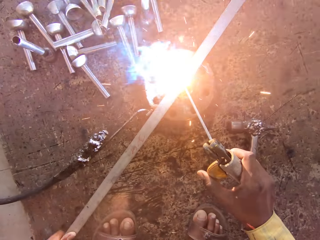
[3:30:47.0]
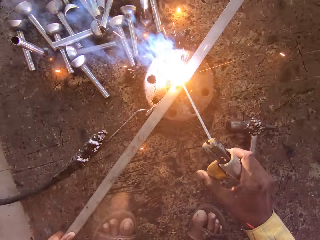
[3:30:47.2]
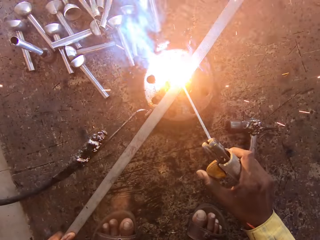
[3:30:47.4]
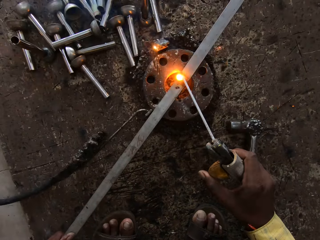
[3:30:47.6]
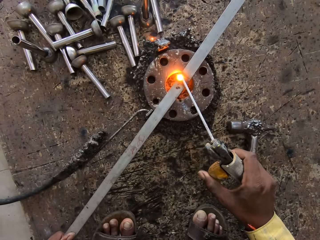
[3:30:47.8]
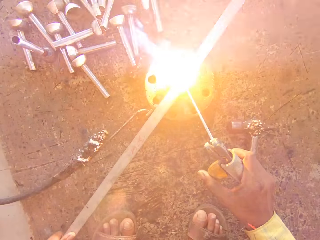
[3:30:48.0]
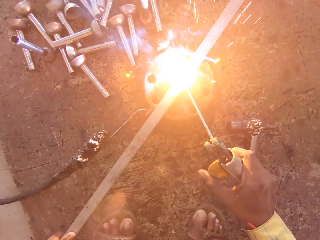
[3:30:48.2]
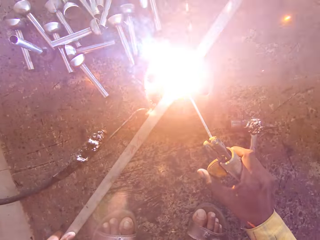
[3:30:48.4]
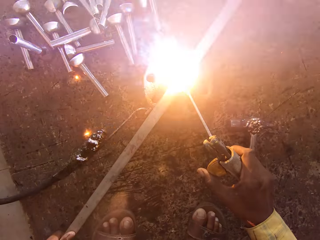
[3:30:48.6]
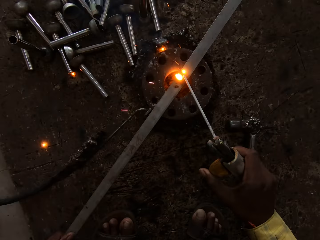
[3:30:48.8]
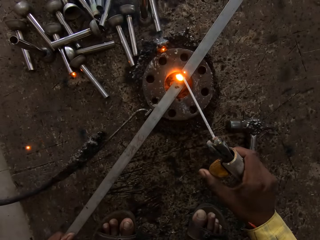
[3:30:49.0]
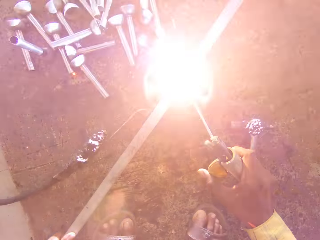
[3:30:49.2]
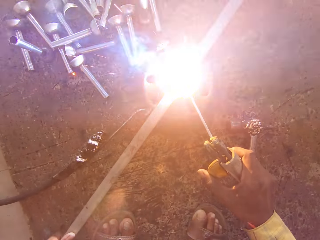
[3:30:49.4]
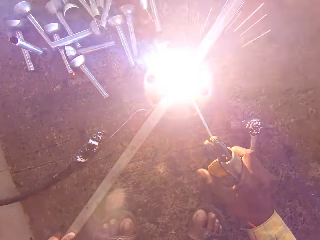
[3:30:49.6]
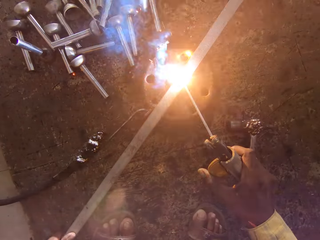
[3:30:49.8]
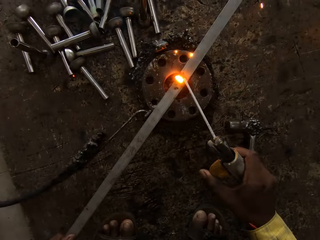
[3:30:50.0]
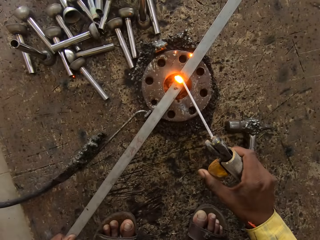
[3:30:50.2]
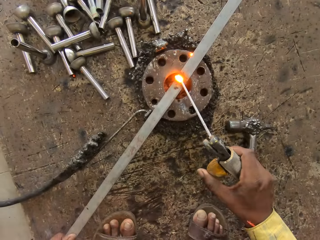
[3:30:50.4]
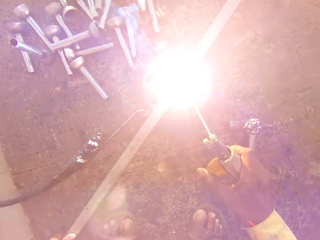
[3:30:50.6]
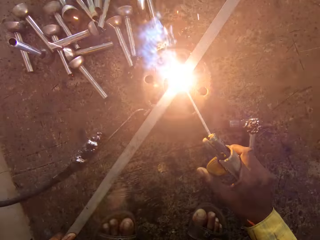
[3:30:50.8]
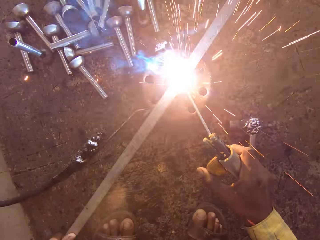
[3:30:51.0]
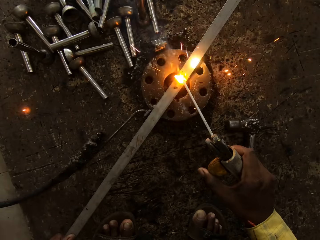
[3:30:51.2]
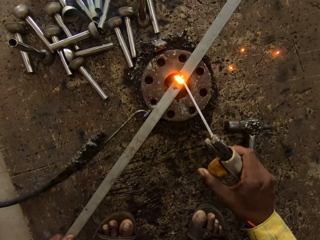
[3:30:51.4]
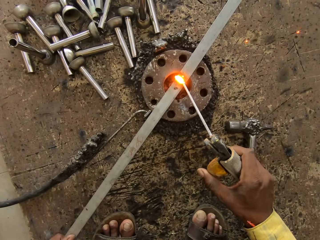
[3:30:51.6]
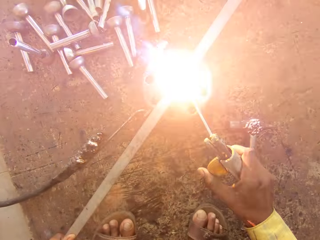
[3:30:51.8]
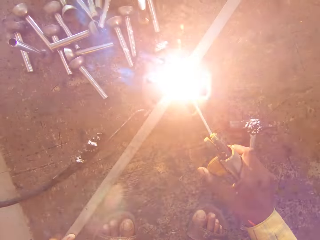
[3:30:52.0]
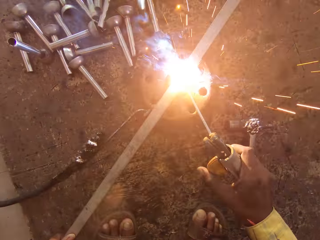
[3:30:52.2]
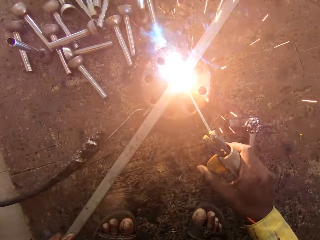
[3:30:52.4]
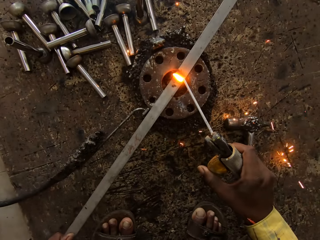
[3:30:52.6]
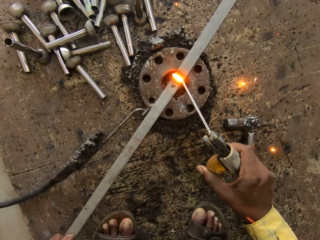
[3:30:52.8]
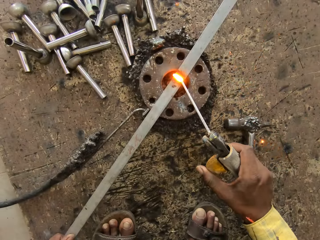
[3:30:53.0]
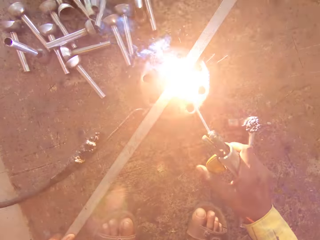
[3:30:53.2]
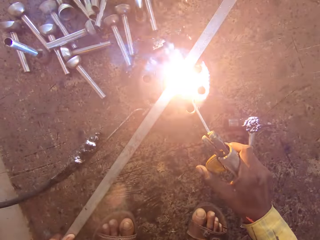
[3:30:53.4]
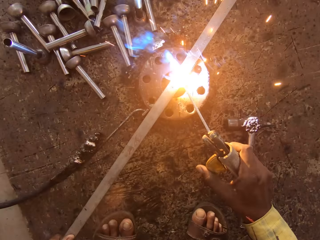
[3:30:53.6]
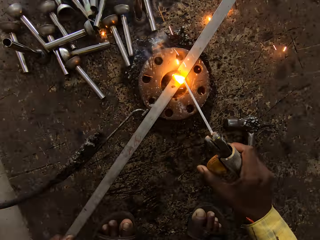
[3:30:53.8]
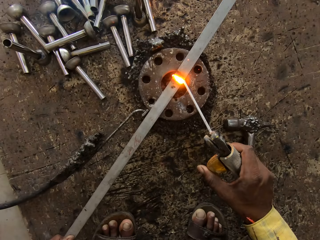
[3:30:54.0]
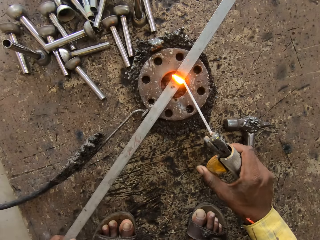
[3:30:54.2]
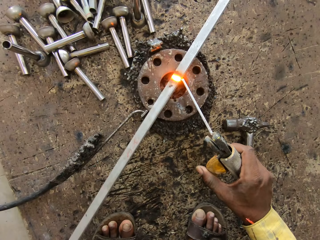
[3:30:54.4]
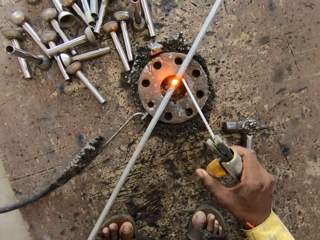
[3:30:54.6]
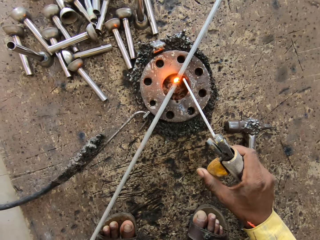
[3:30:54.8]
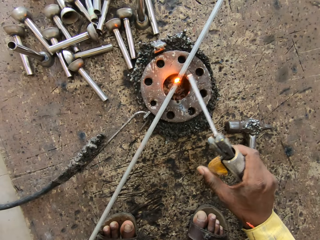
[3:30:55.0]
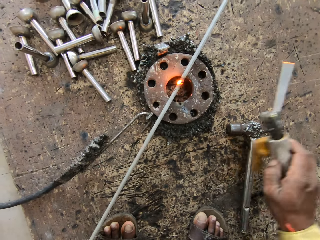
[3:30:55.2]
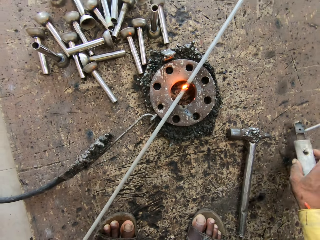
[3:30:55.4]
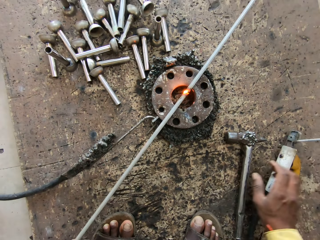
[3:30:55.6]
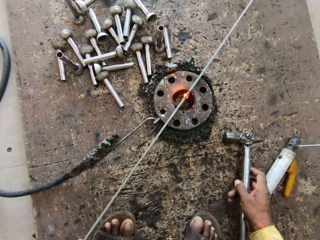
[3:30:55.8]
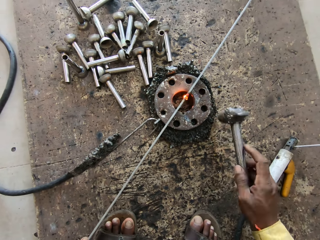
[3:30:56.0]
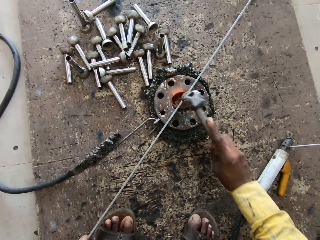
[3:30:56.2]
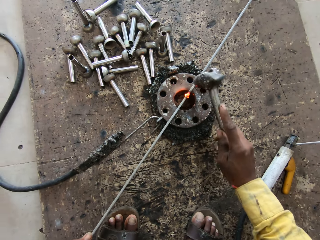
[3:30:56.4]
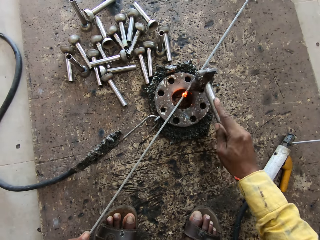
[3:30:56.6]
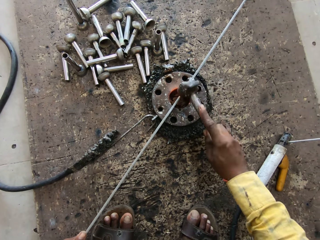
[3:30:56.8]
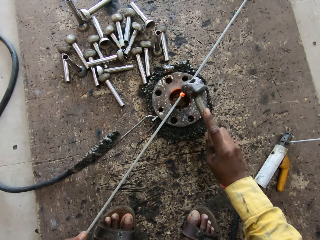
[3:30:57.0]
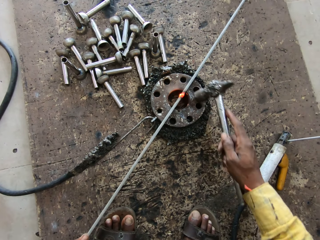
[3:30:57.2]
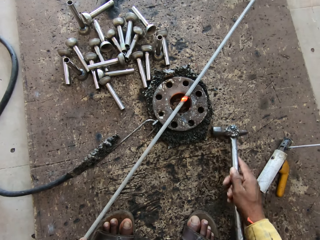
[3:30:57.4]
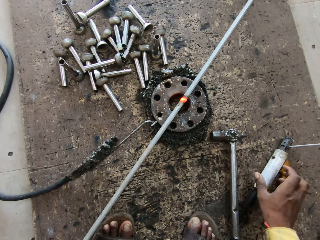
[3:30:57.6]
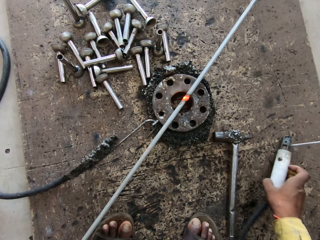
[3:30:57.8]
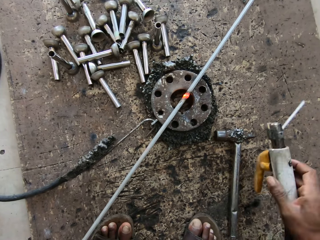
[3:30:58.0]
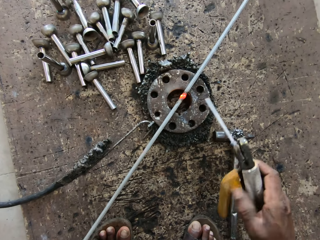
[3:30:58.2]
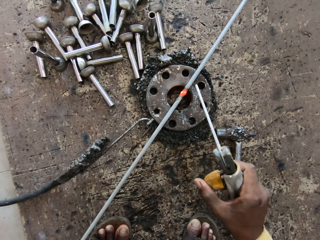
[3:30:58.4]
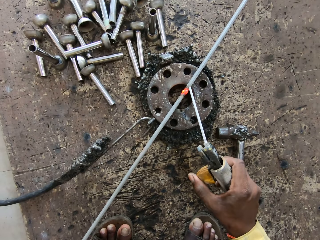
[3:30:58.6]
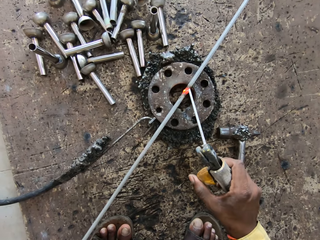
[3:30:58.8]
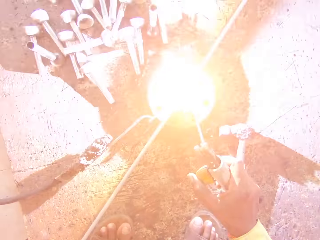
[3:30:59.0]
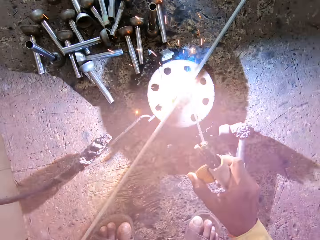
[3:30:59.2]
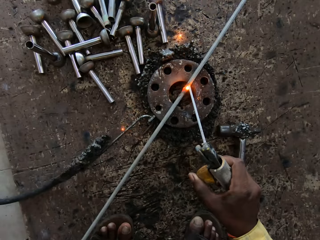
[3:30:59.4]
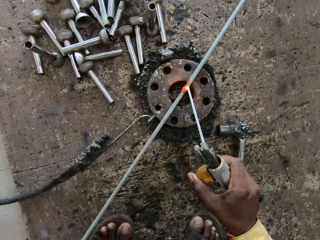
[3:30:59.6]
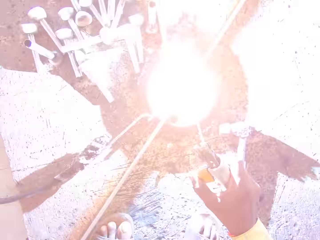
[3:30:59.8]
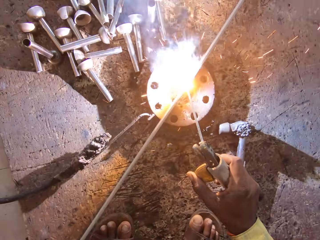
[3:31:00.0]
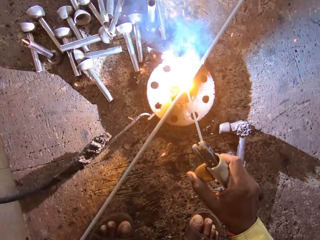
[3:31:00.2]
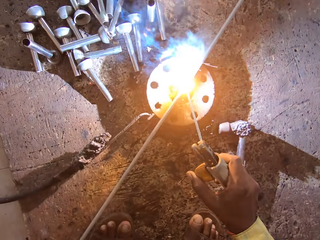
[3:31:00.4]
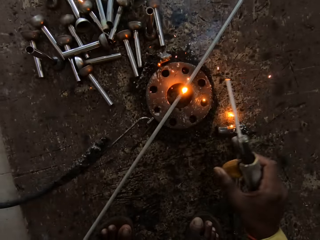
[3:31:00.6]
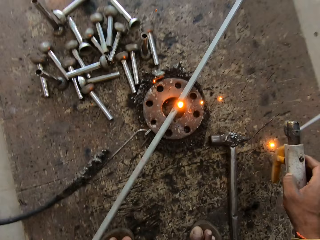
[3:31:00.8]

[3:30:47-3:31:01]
The camera wearer turns metal. They take a hammer, hit the metal and put the hammer down. They take a welding machine. They weld.

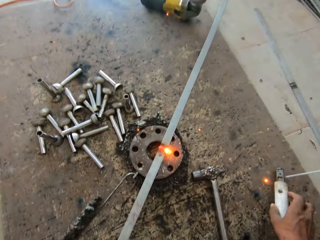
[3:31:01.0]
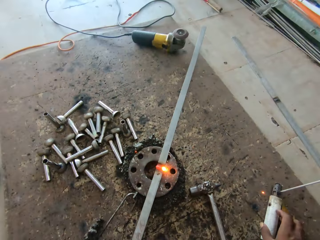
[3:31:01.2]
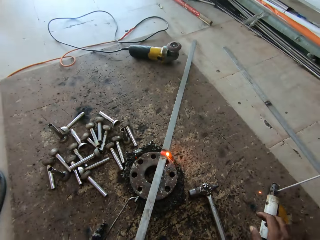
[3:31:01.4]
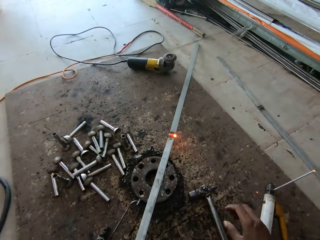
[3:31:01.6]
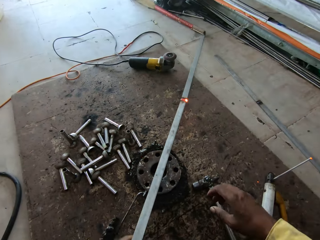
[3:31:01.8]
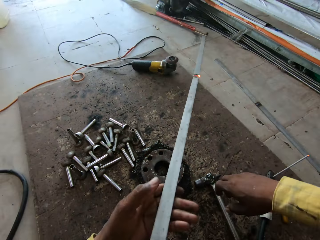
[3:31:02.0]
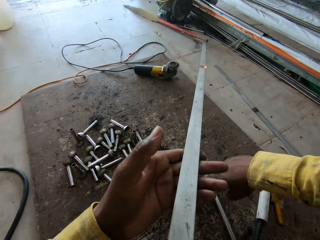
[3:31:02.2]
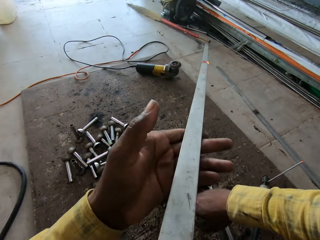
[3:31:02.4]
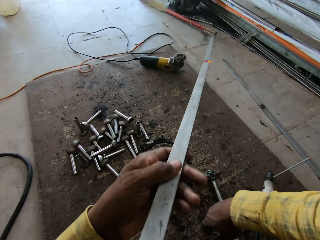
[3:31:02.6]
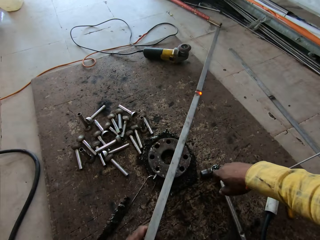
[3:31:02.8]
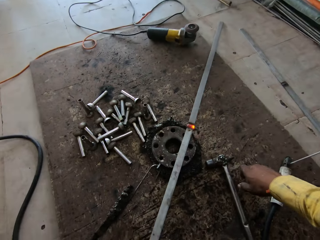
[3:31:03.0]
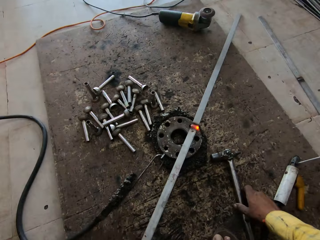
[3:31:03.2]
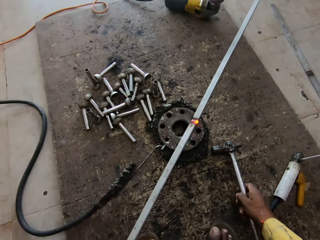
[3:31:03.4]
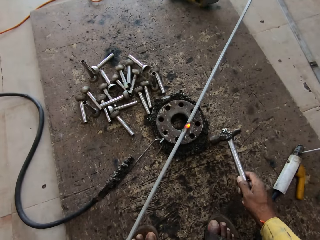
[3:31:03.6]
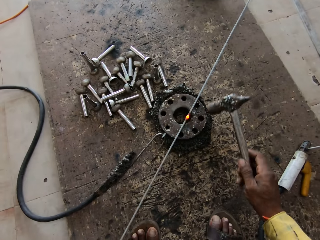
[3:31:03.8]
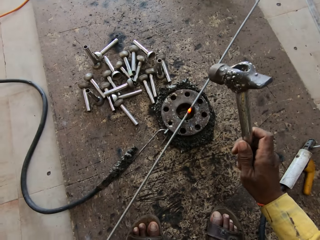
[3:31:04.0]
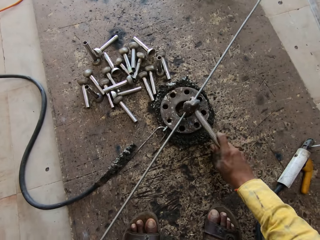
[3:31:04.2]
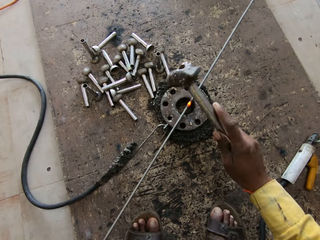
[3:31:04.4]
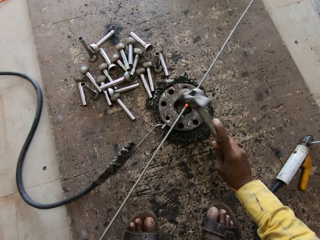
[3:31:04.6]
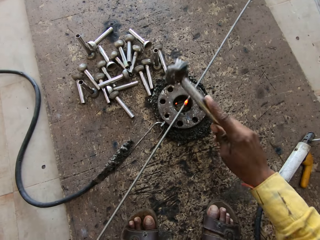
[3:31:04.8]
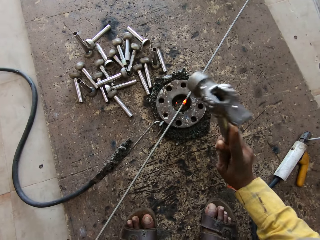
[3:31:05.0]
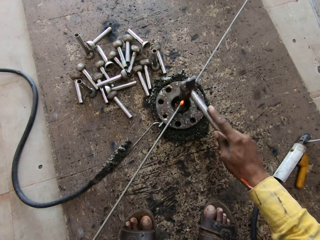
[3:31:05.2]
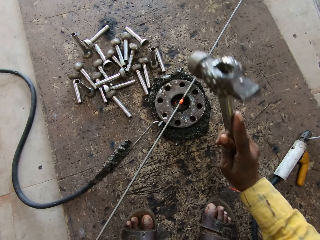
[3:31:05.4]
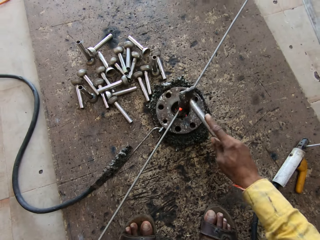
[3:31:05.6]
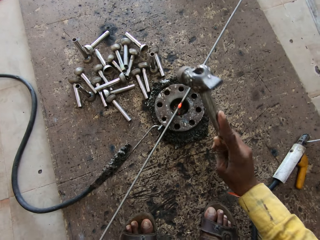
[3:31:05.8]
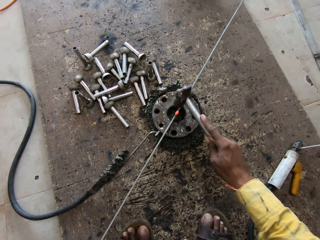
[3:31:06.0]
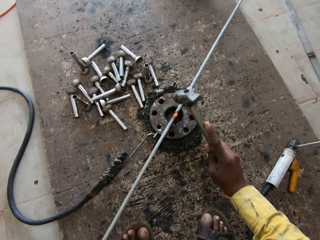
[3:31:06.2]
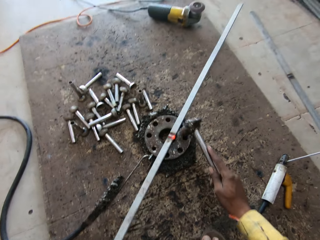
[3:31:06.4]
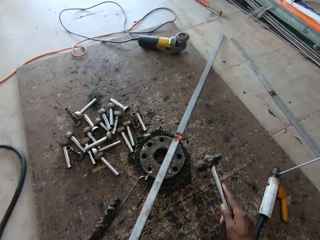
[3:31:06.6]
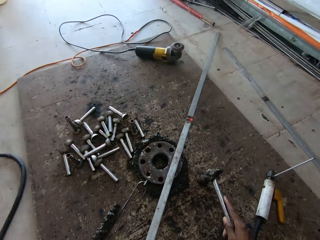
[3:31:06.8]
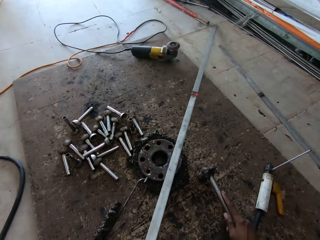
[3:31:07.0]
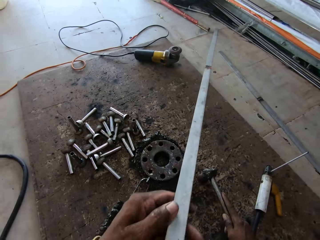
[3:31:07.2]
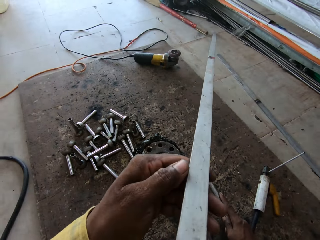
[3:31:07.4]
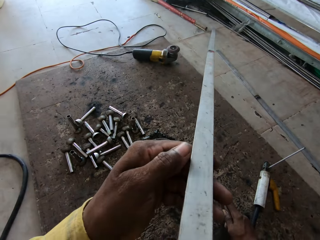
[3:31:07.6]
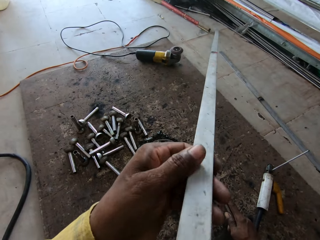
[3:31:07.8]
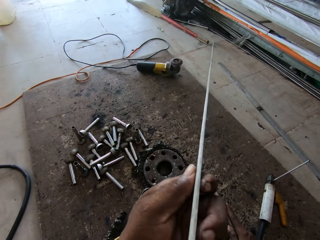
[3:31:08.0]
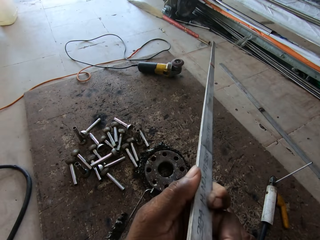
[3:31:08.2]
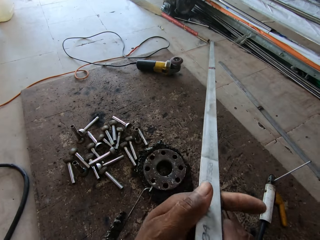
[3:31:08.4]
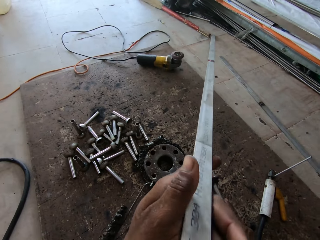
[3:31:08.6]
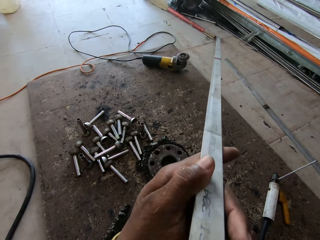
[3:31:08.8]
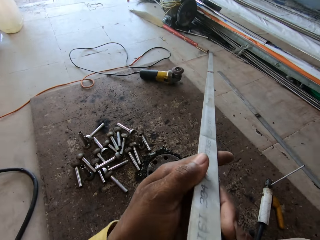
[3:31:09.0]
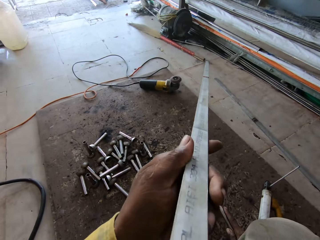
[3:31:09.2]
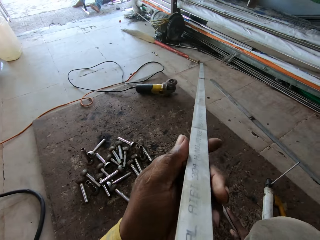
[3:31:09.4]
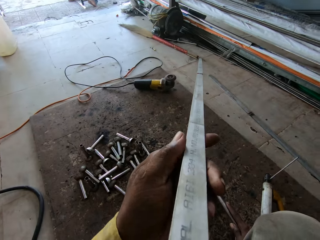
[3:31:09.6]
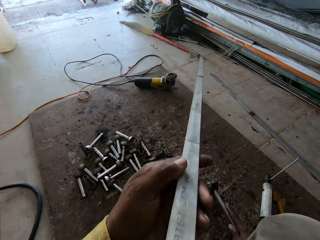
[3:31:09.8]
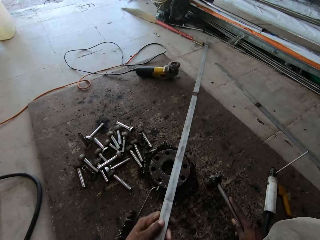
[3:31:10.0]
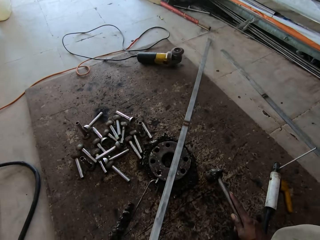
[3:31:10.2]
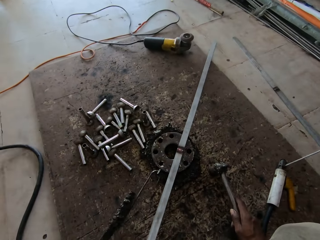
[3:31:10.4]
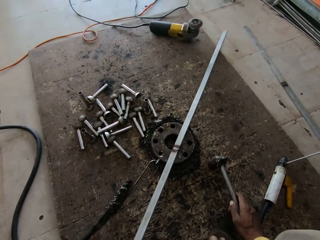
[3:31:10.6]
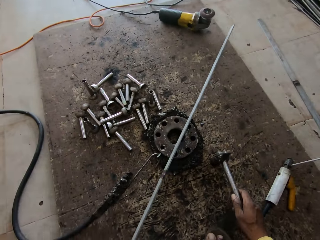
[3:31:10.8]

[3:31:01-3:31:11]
The camera wearer puts the welding machine down. They lift the metal. They stare at the metal. They put the metal down. They take the hammer. They hit the metal. They lift the metal. They turn the metal.
